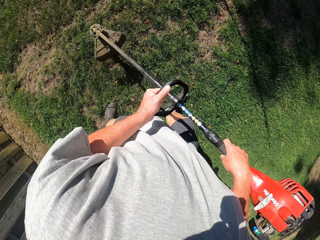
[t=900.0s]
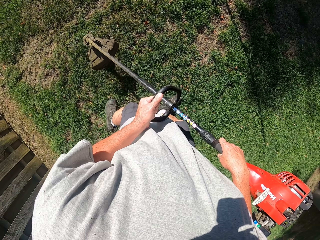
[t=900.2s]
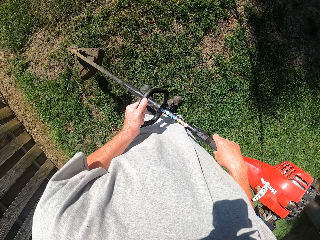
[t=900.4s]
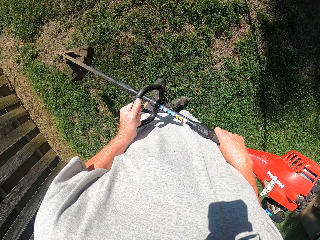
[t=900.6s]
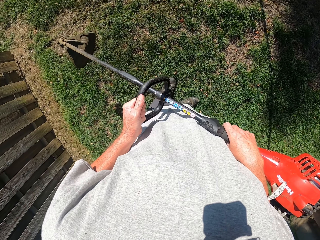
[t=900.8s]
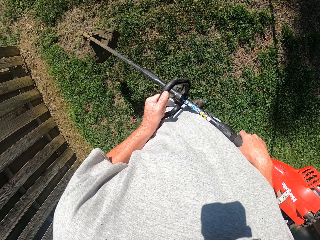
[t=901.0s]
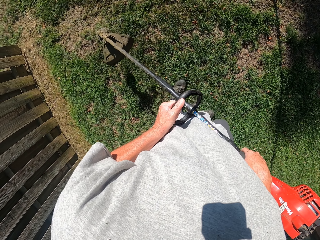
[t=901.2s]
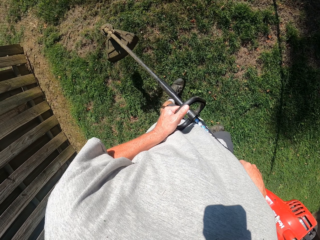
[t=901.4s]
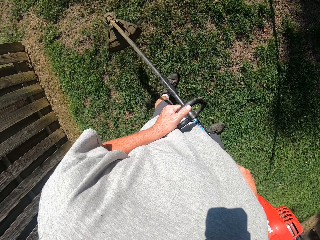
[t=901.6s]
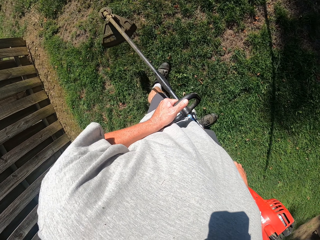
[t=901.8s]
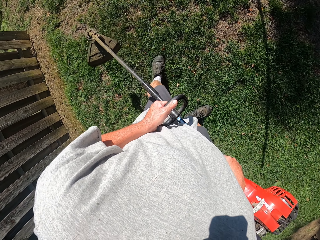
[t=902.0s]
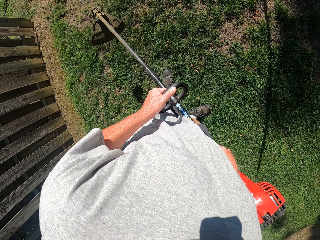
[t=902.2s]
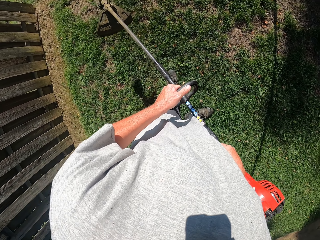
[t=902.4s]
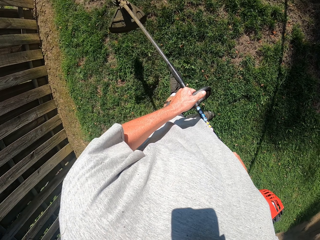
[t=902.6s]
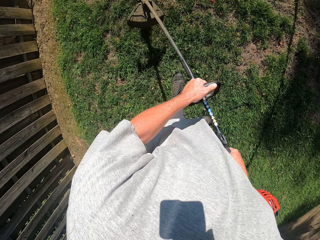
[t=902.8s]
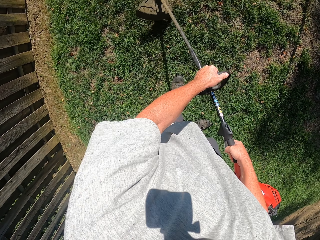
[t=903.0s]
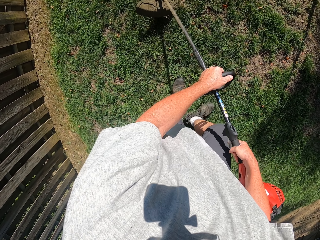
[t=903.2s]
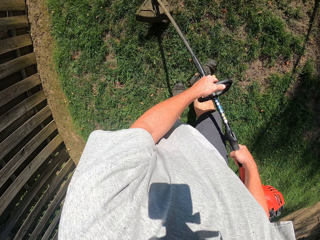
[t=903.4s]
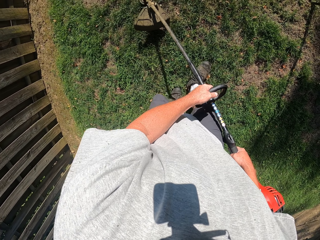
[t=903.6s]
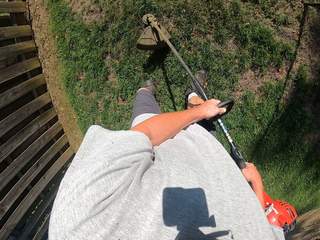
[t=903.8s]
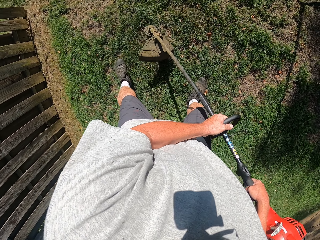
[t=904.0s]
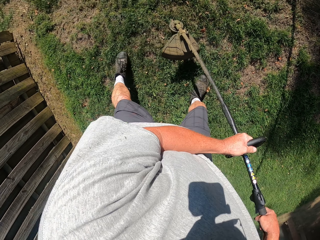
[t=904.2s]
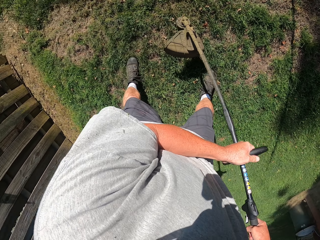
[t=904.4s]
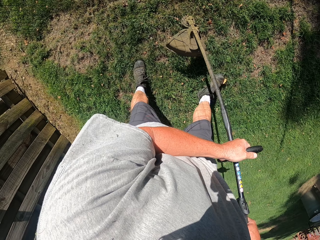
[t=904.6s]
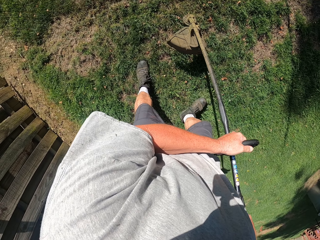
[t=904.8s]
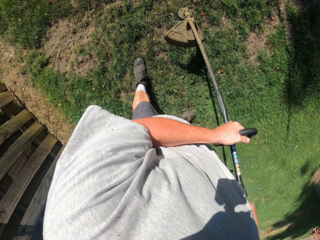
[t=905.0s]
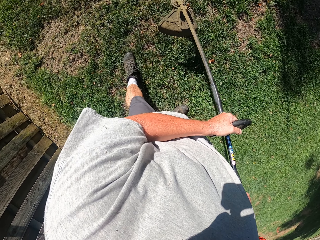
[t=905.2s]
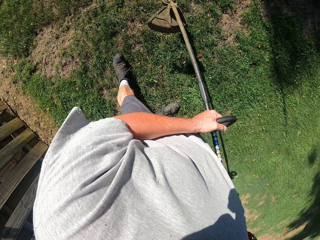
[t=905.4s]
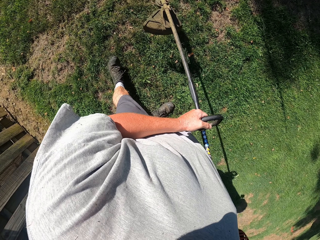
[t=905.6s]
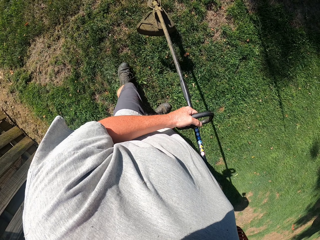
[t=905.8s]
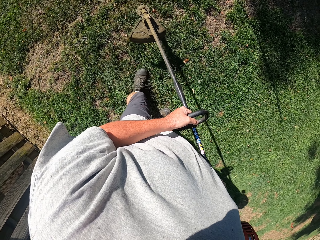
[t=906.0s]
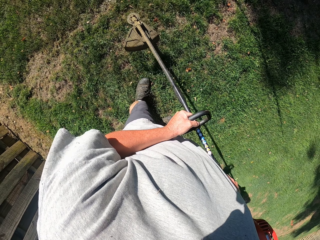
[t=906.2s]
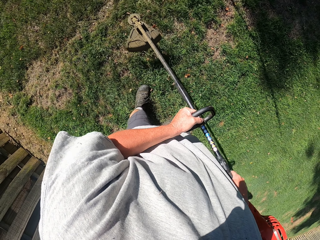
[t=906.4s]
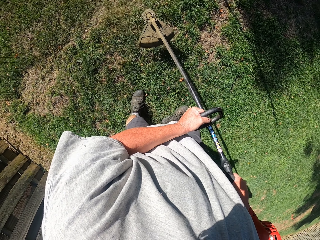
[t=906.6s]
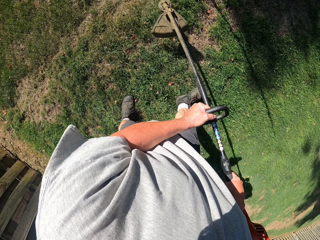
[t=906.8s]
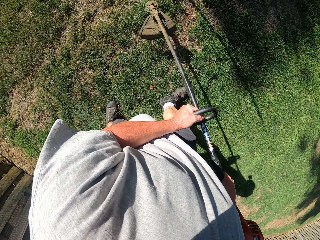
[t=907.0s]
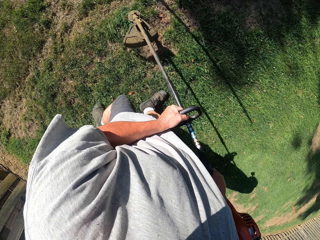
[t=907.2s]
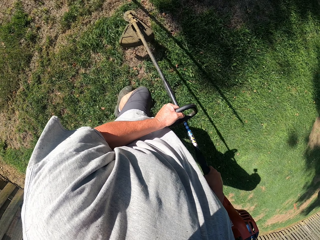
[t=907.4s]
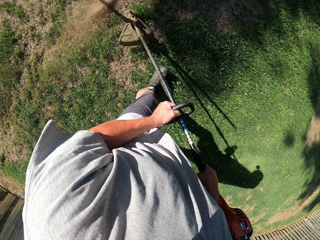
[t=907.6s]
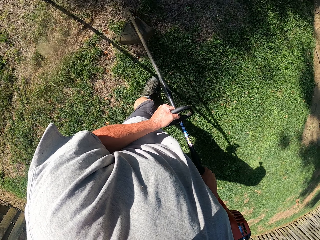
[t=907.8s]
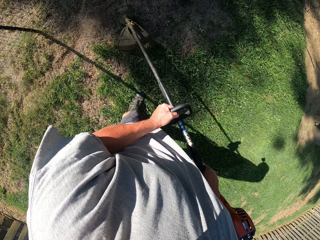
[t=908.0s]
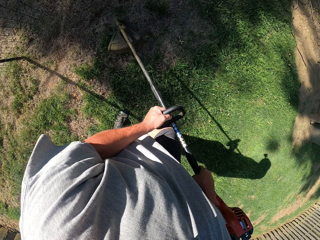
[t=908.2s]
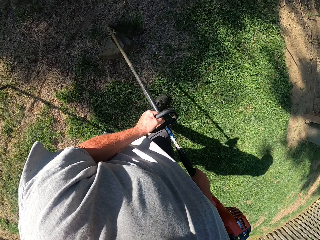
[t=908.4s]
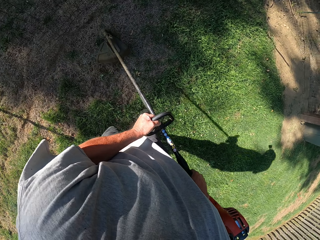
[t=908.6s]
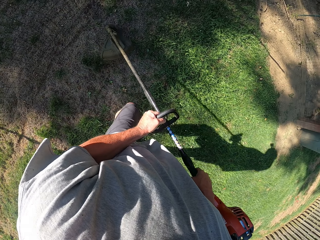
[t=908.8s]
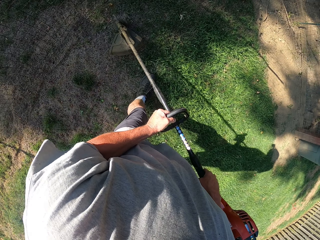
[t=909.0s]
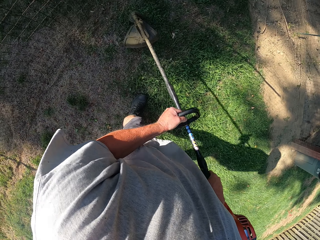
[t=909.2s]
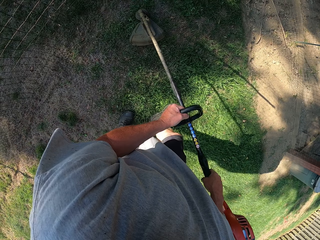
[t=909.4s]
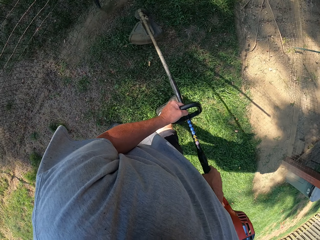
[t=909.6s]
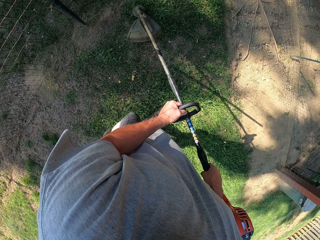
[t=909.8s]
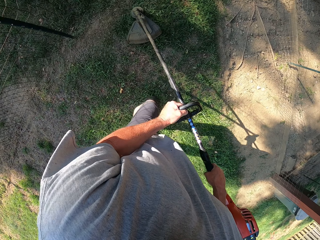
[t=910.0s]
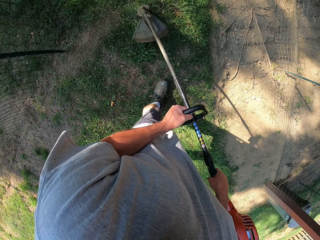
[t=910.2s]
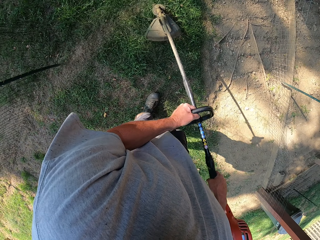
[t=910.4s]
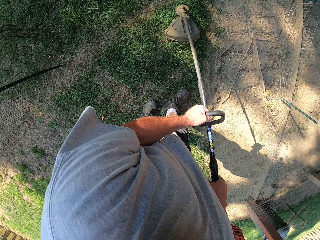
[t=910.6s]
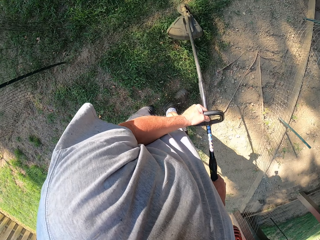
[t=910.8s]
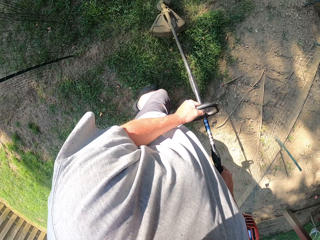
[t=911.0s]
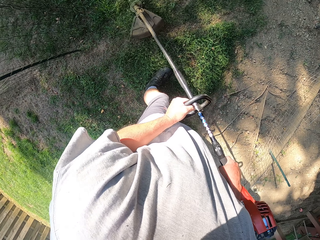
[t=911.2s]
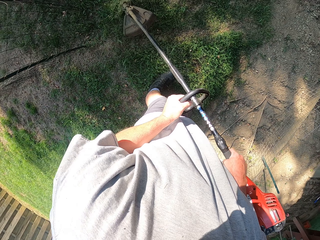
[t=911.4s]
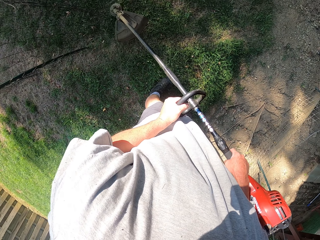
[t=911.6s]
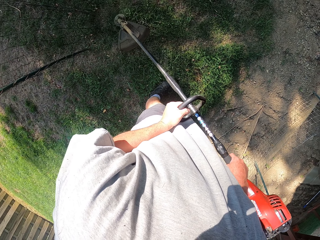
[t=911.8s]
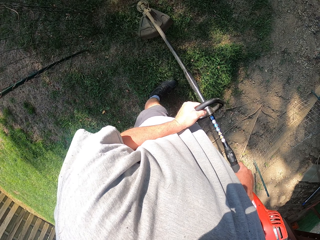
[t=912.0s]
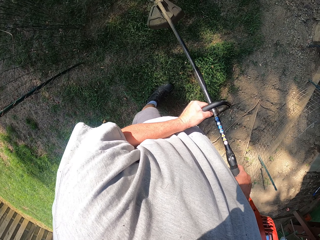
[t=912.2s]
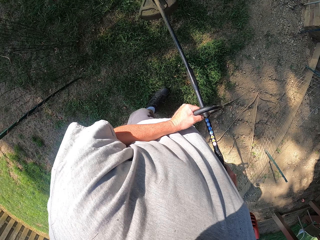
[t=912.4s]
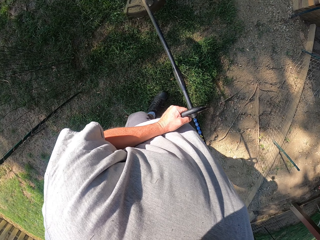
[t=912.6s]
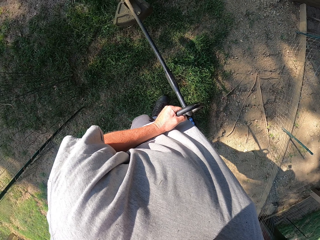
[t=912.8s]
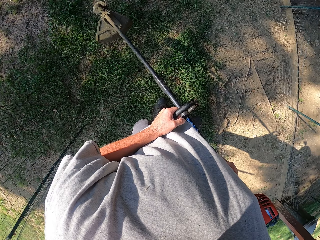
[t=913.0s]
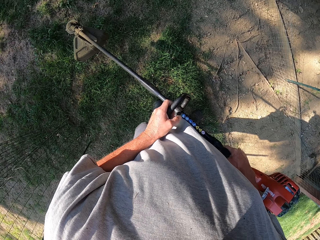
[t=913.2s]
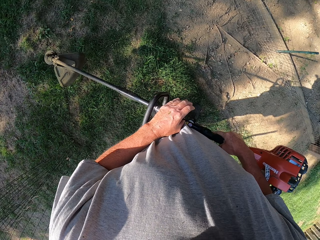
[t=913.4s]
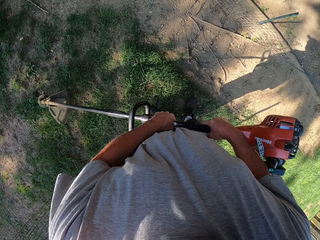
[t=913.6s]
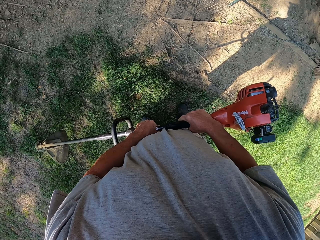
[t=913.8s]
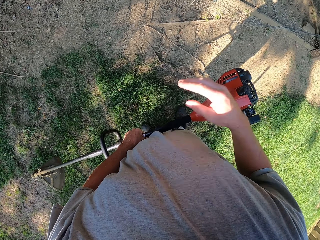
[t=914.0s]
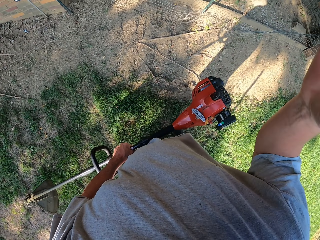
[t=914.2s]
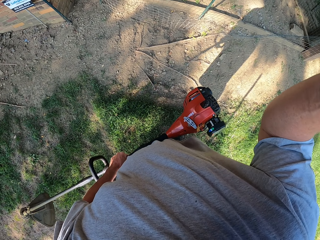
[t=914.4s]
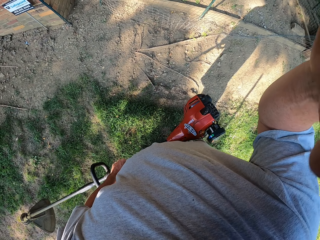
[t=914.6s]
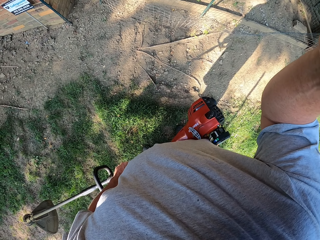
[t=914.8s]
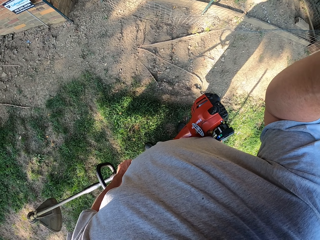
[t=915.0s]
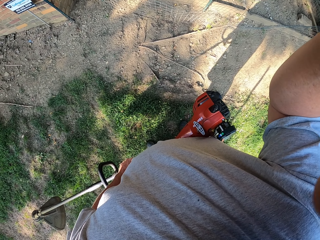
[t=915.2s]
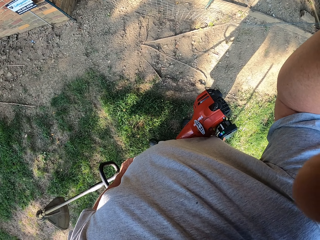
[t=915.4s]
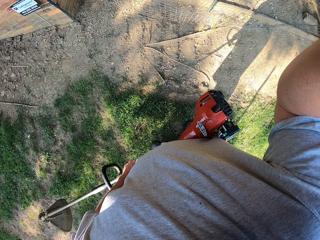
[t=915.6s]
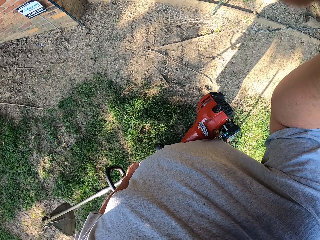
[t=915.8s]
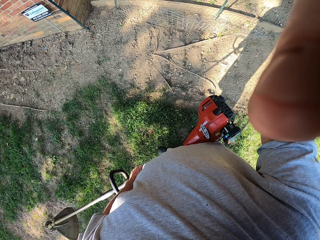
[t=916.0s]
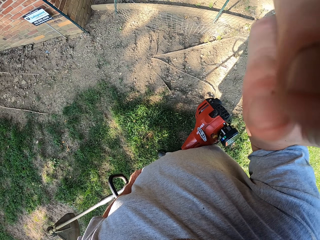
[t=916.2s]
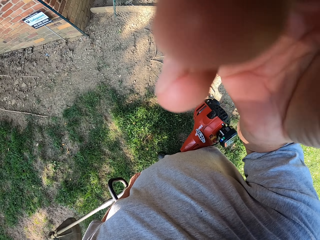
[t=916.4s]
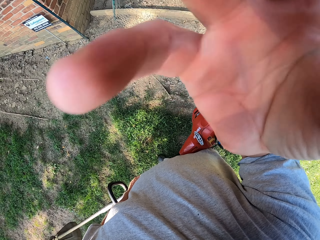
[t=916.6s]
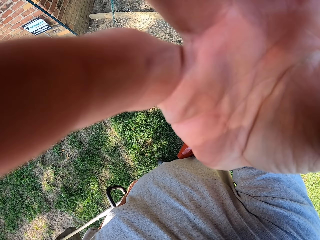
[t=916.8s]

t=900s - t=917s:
The camera wearer repeatedly trims the grass as he walks. He puts up his right hand, touches the camera and adjusts the camera.
